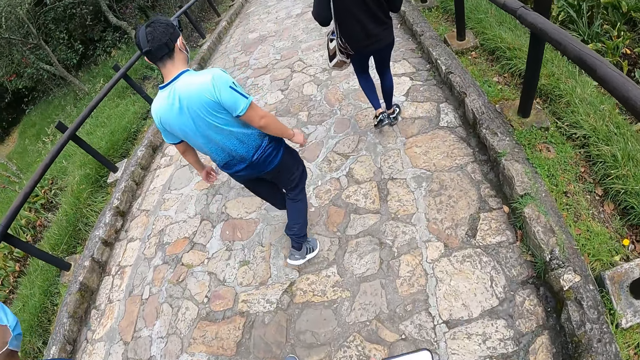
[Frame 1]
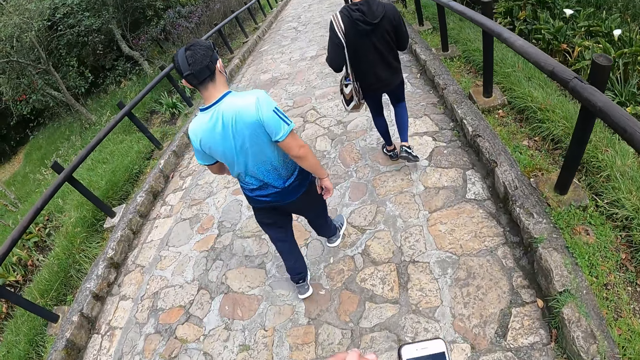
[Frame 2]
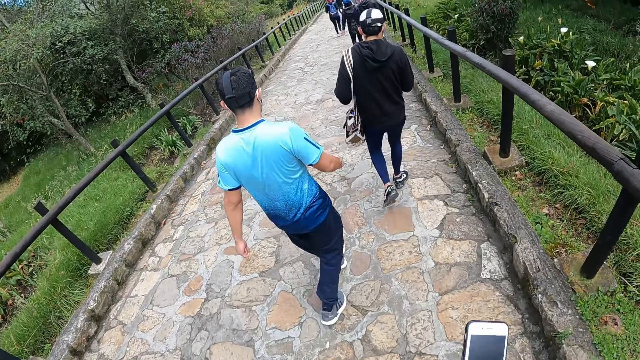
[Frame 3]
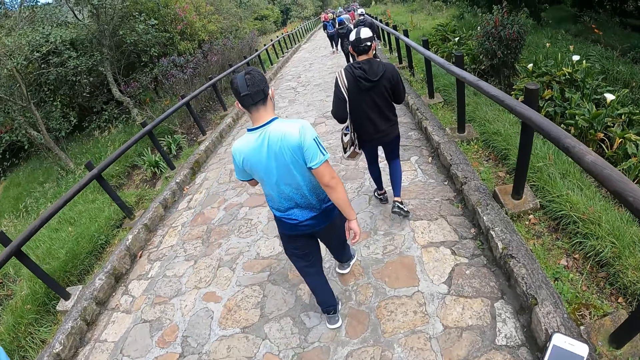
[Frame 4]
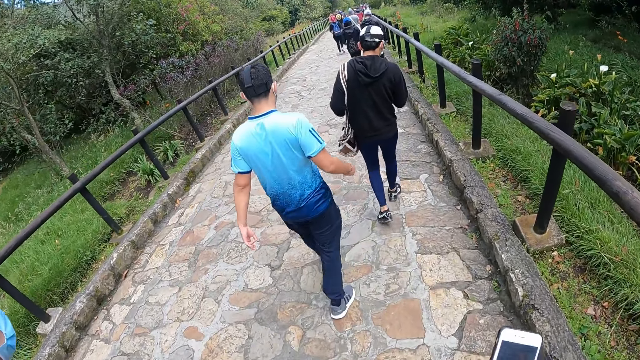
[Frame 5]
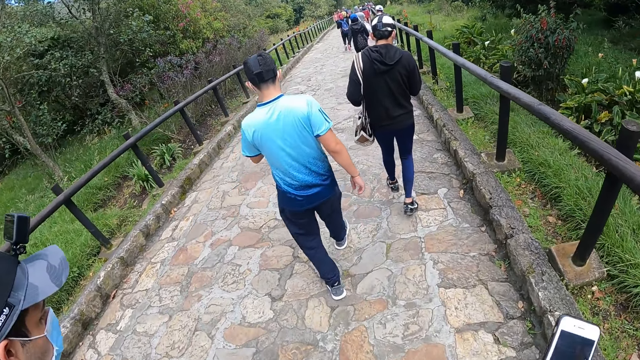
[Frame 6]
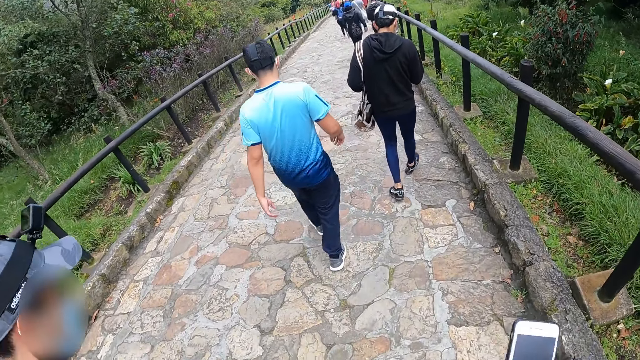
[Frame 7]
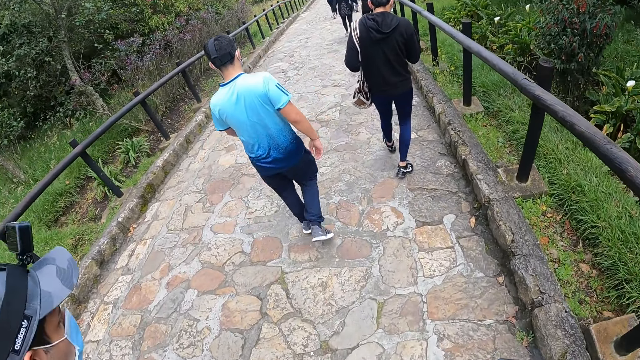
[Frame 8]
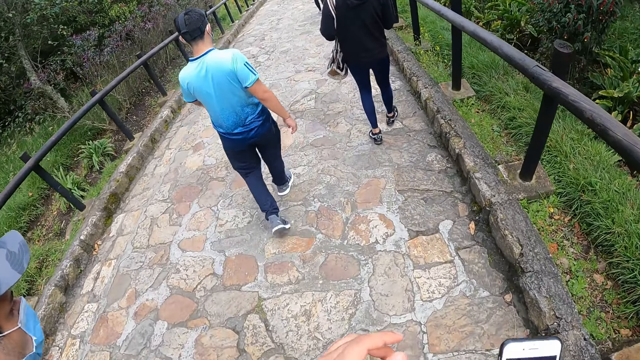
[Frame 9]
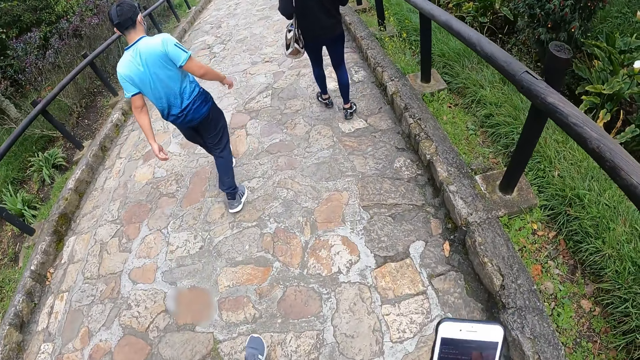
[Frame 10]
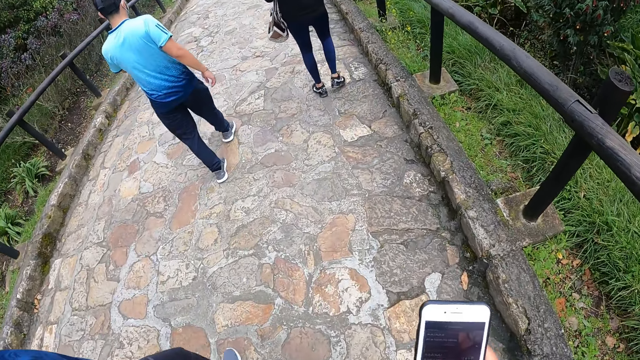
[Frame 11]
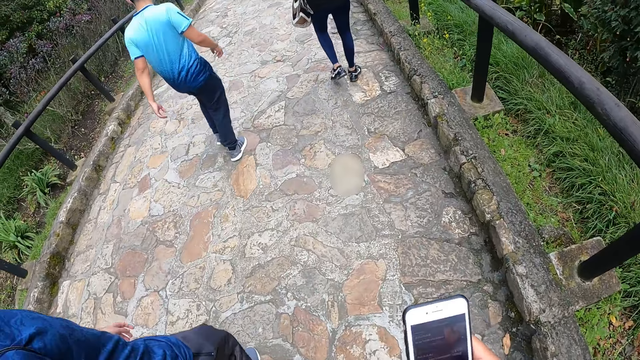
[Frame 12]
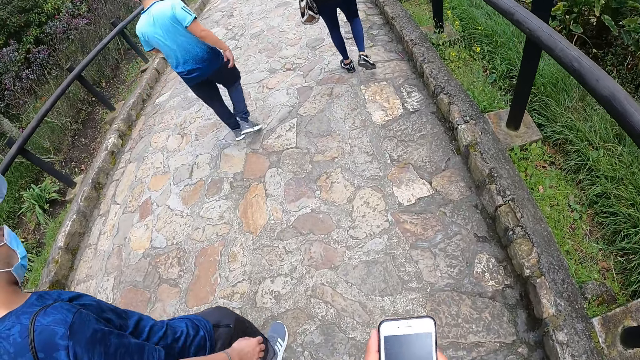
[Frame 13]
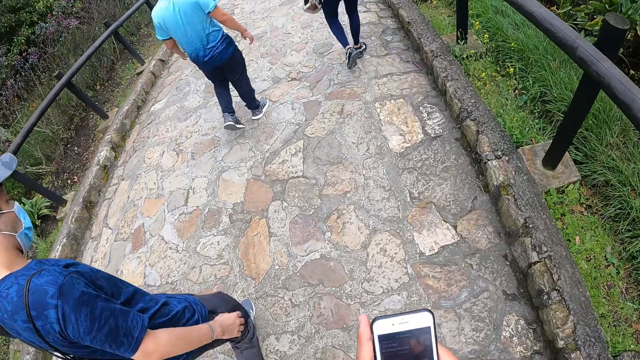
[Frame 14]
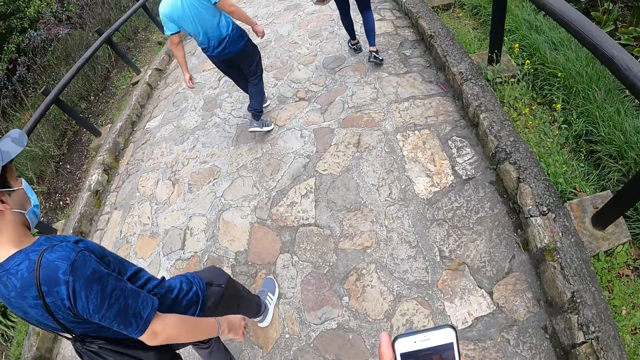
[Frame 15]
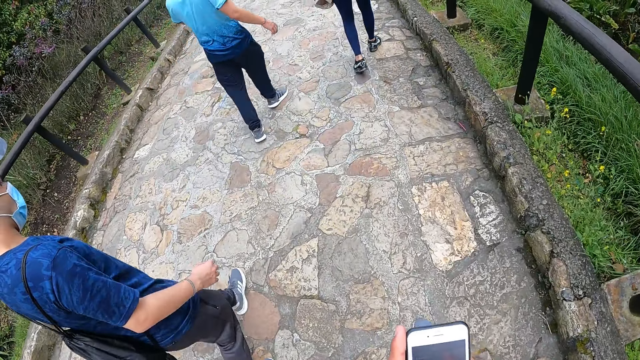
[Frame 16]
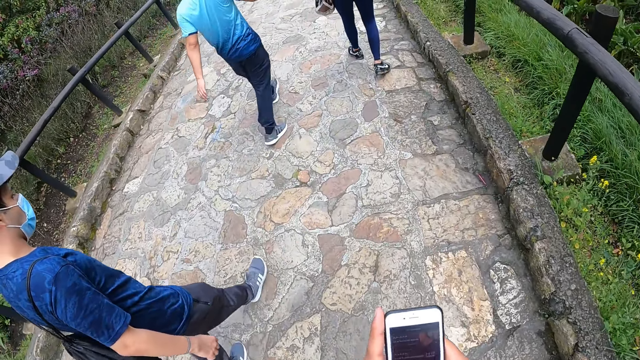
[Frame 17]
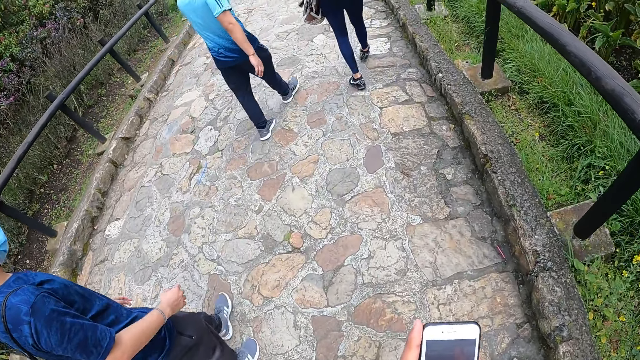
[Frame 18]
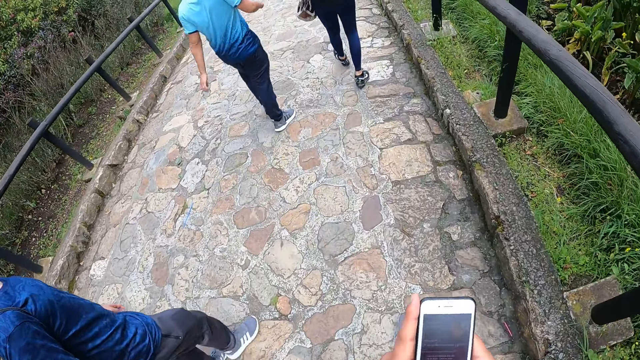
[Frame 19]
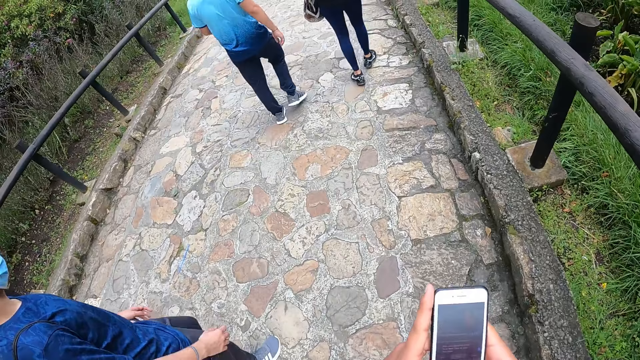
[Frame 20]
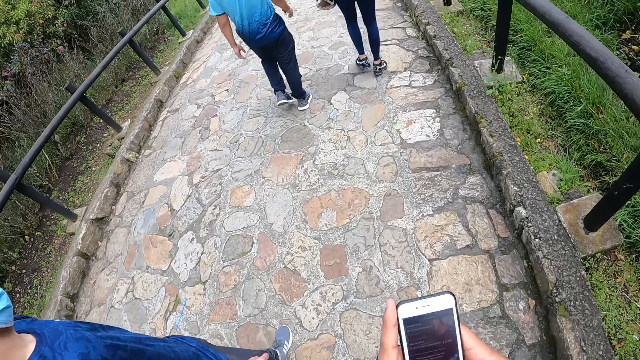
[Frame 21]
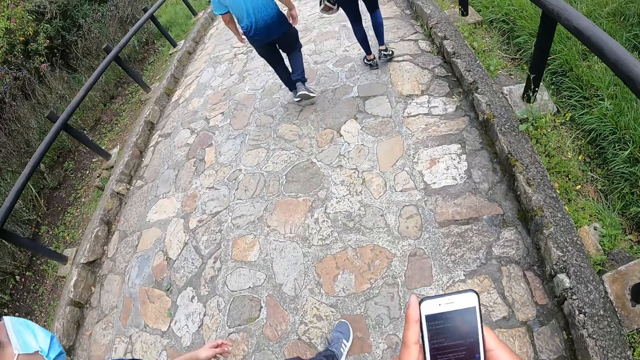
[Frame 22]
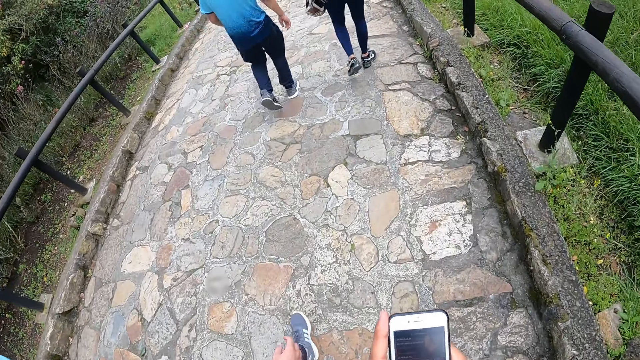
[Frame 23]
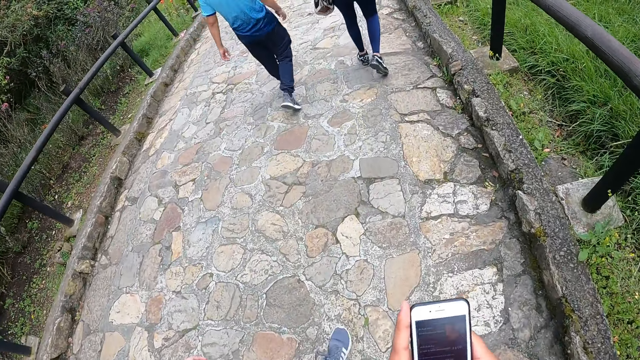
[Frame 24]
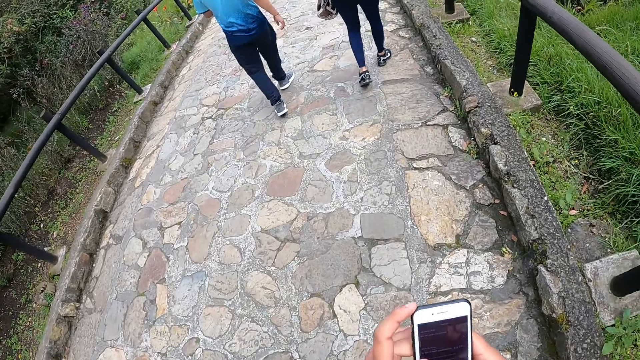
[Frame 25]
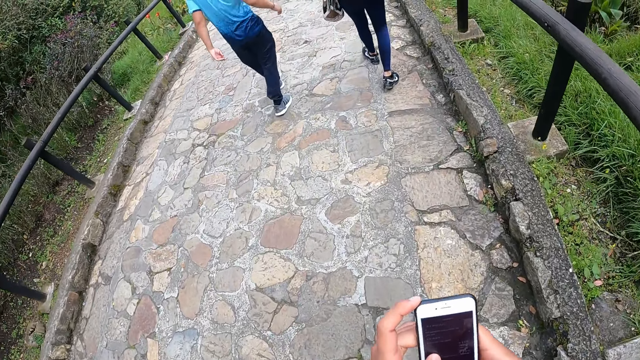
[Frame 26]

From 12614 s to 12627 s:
The camera wearer scrolls the phone.

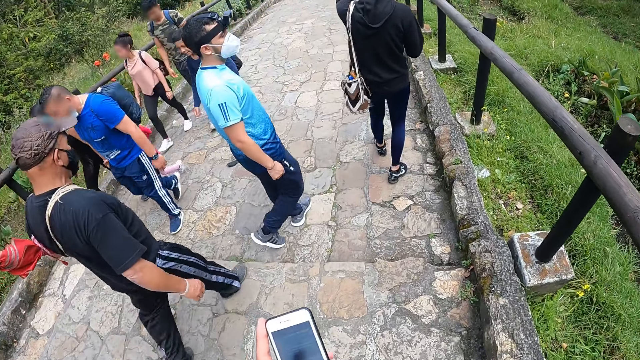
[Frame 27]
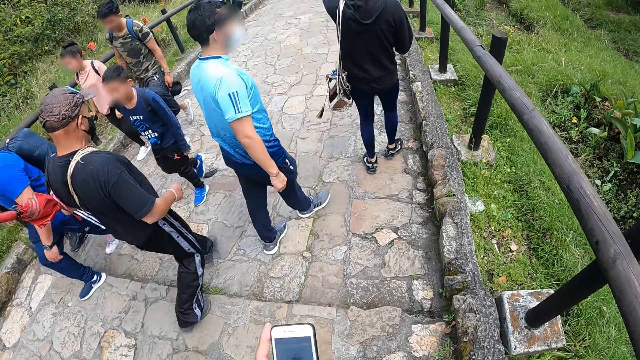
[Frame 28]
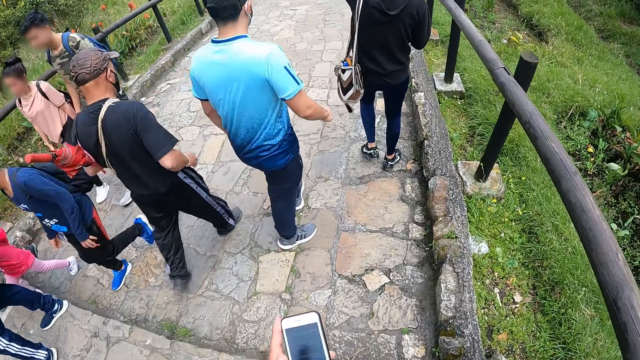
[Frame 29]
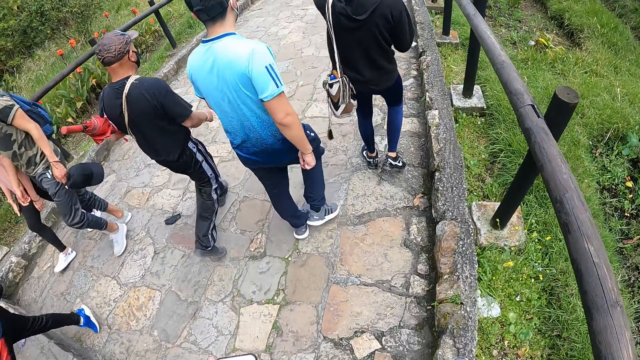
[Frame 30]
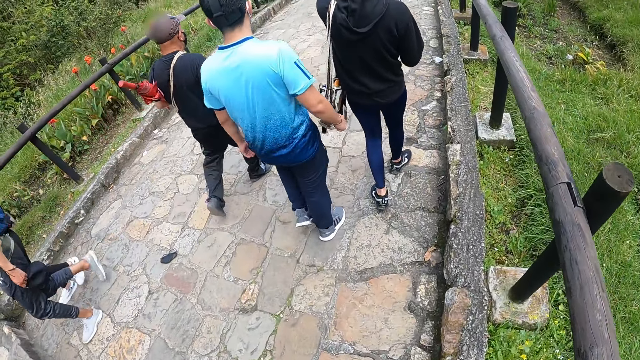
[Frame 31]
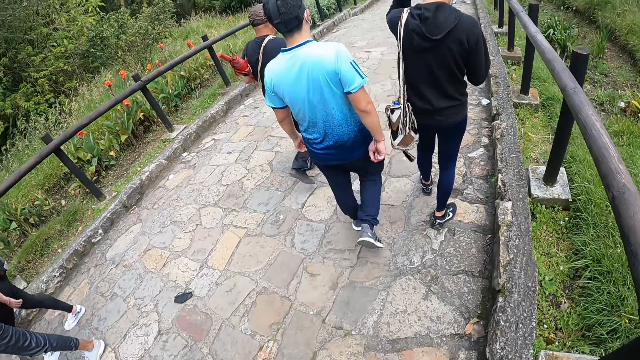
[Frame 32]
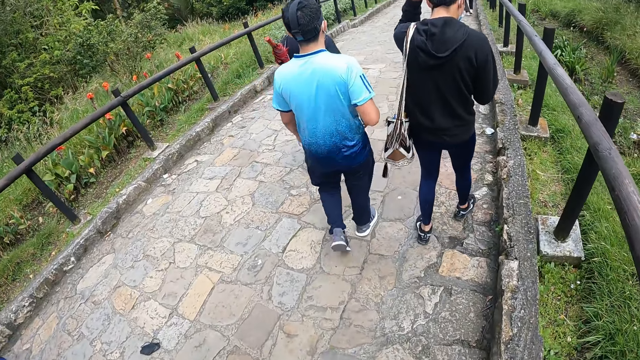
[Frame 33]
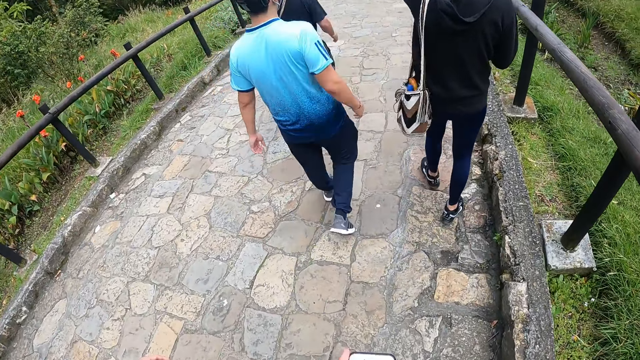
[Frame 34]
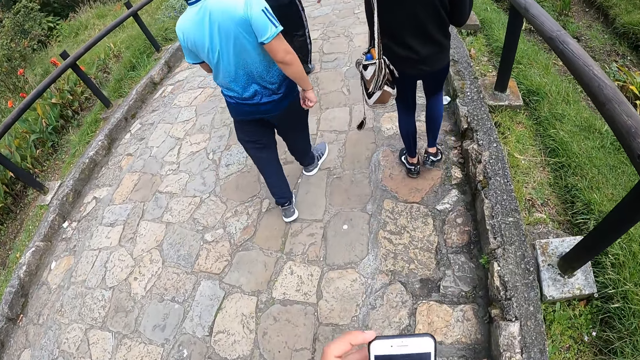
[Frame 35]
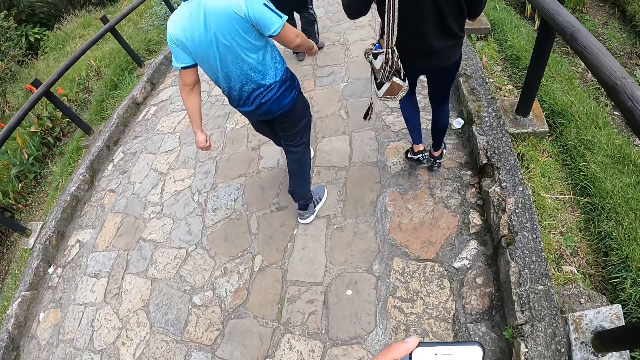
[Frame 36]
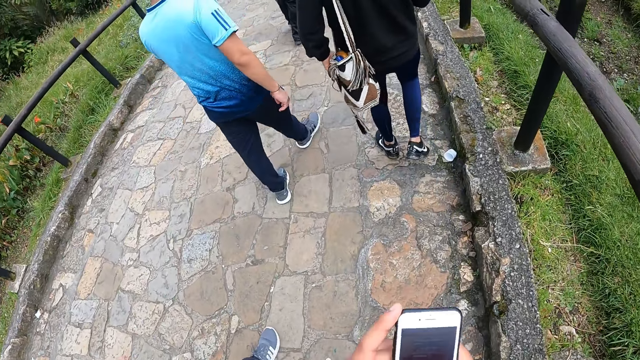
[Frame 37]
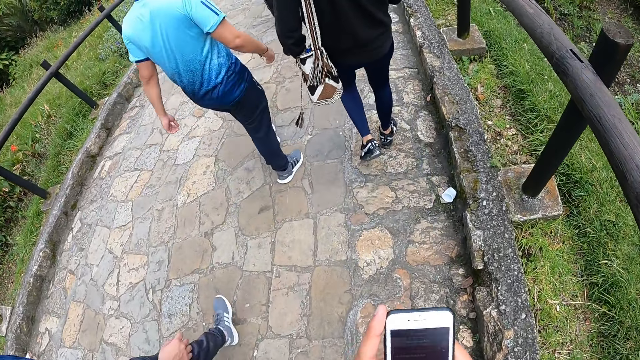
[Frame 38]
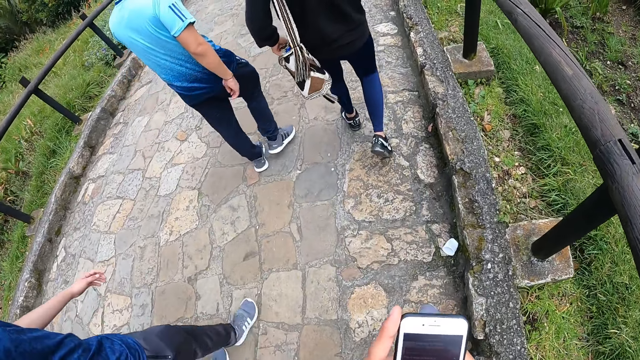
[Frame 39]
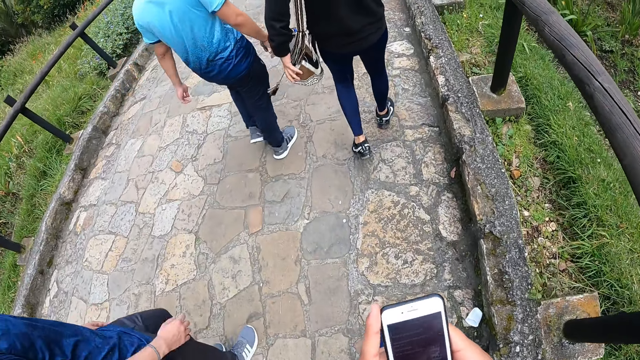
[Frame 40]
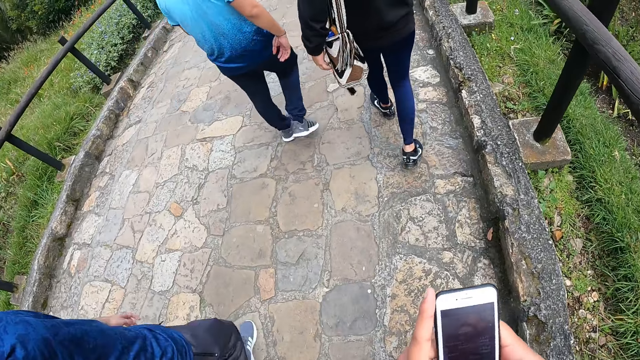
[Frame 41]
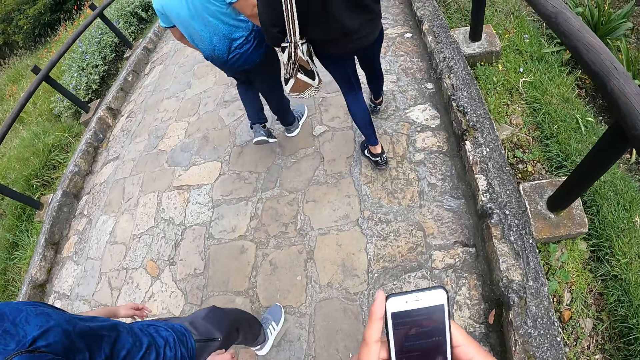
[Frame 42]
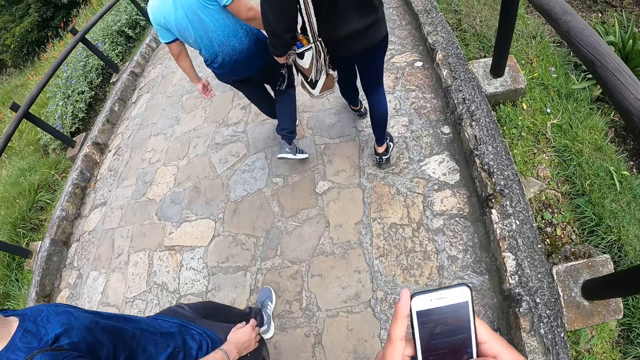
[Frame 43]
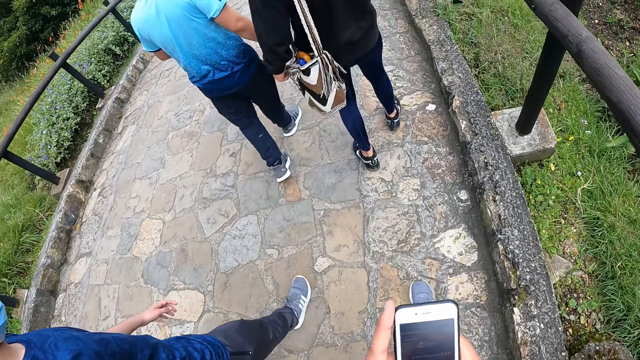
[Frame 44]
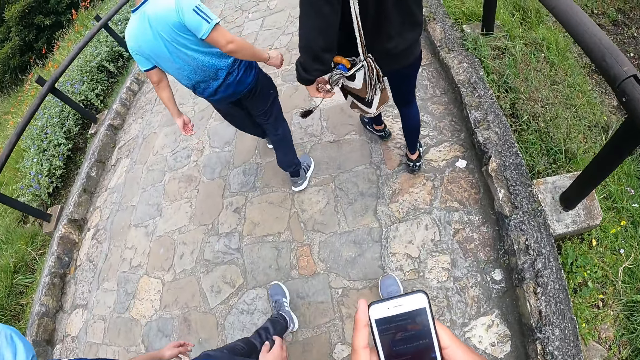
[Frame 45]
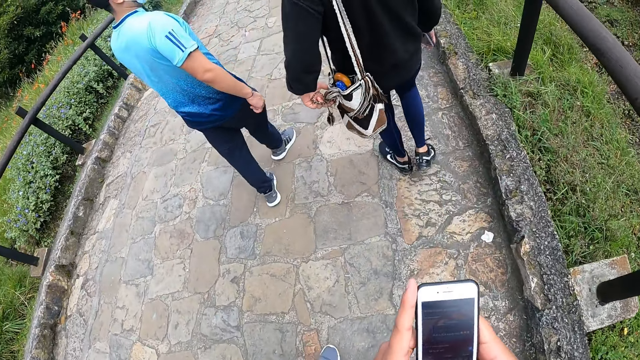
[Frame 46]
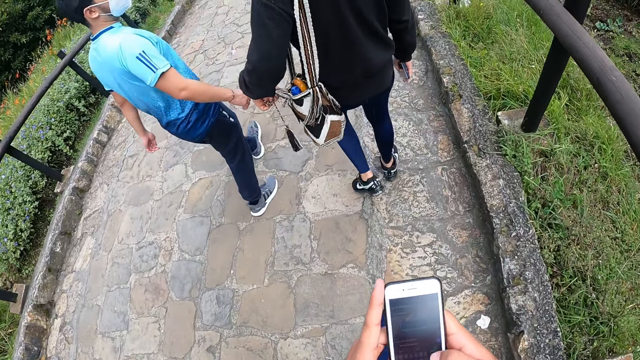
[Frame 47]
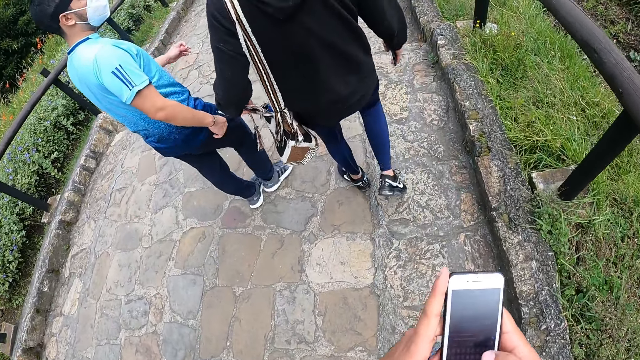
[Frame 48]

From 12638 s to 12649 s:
The man holds the bag on his left shoulder with his left hand. He touches the bag on his left shoulder with his left hand. He toys with the ropes of the bag on his left shoulder with his left hand. He holds a phone in his right hand.
